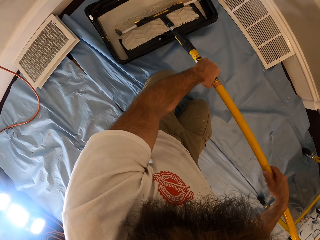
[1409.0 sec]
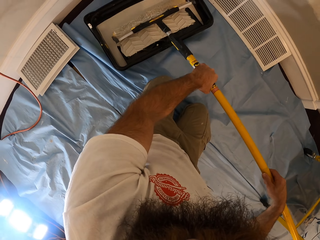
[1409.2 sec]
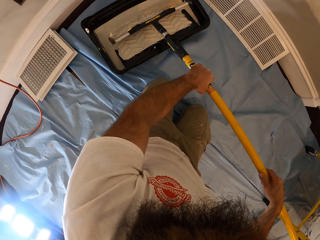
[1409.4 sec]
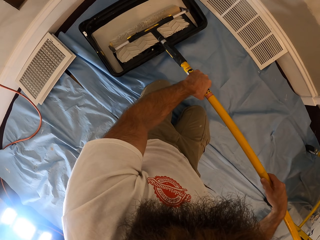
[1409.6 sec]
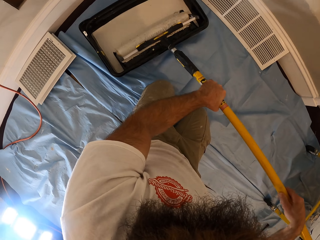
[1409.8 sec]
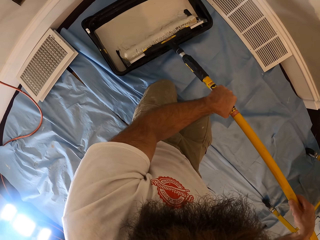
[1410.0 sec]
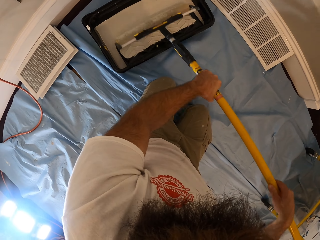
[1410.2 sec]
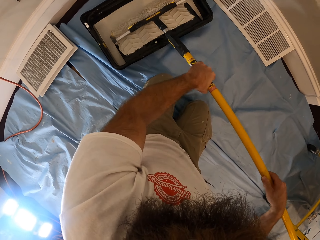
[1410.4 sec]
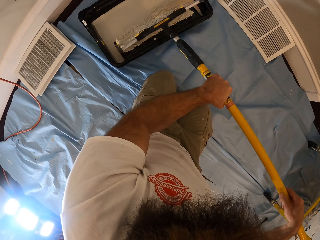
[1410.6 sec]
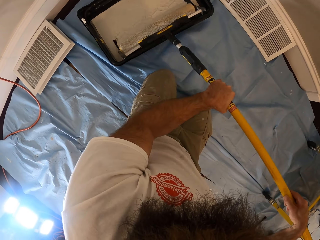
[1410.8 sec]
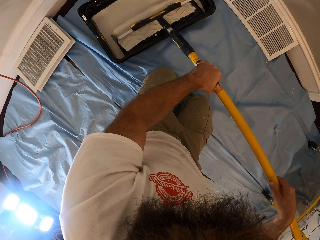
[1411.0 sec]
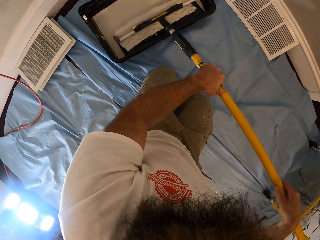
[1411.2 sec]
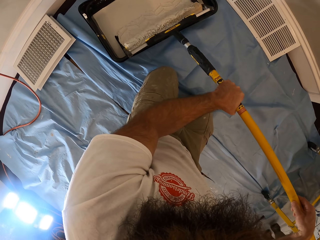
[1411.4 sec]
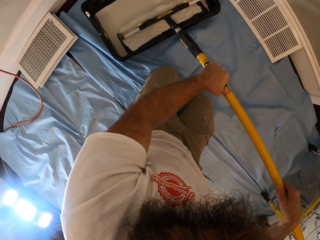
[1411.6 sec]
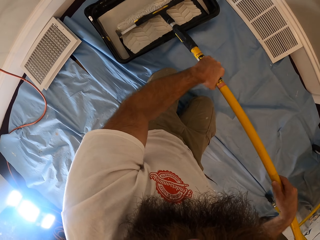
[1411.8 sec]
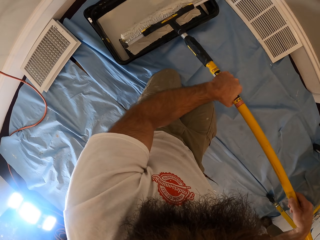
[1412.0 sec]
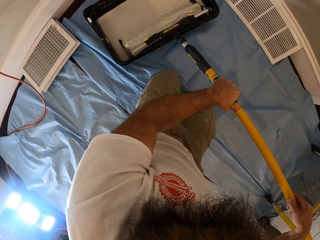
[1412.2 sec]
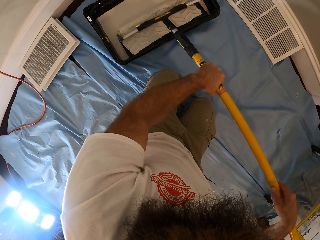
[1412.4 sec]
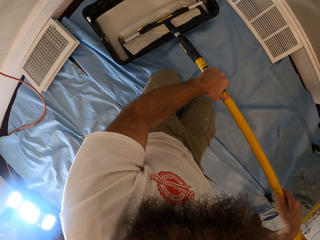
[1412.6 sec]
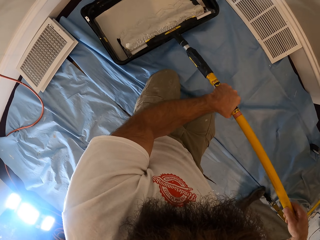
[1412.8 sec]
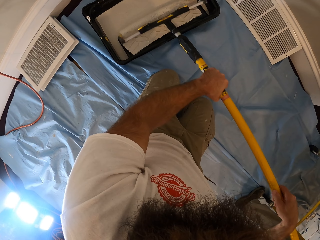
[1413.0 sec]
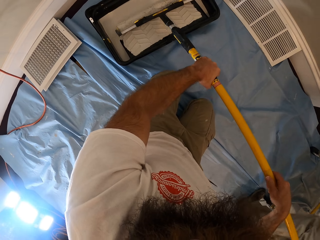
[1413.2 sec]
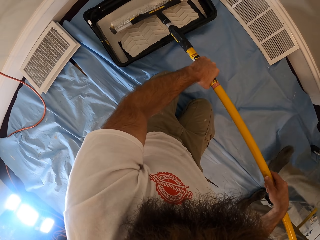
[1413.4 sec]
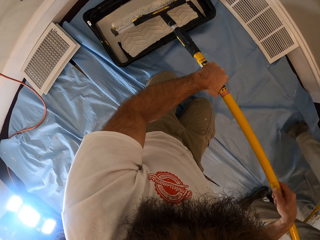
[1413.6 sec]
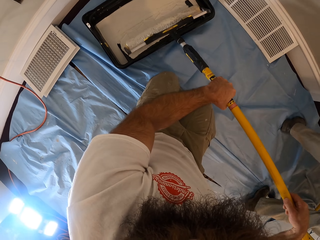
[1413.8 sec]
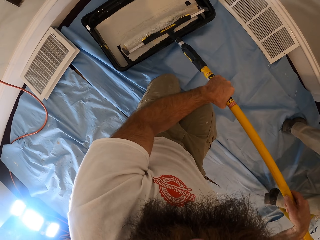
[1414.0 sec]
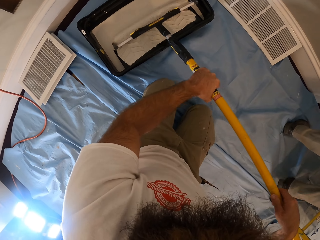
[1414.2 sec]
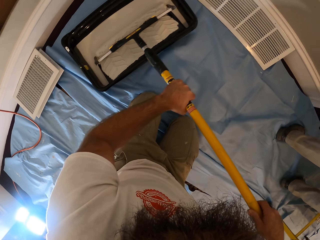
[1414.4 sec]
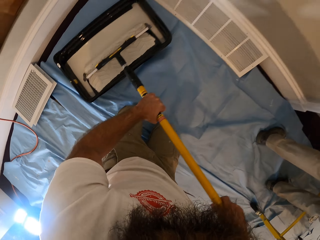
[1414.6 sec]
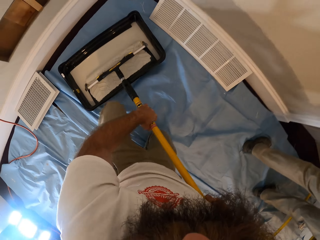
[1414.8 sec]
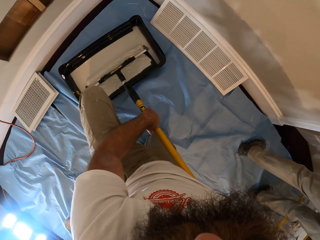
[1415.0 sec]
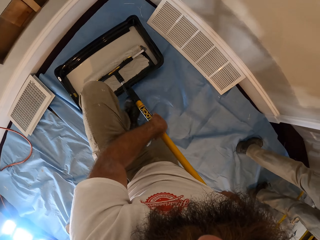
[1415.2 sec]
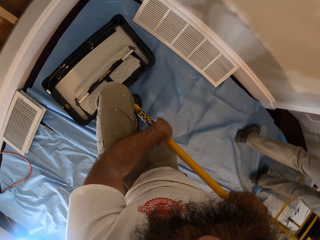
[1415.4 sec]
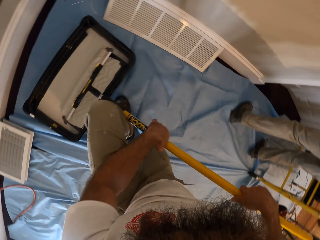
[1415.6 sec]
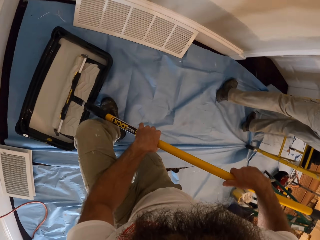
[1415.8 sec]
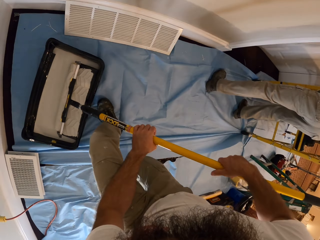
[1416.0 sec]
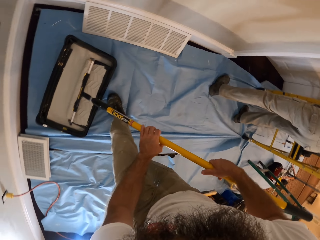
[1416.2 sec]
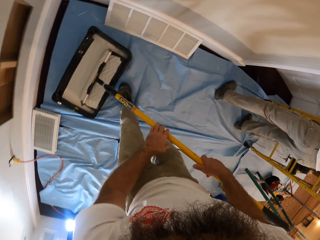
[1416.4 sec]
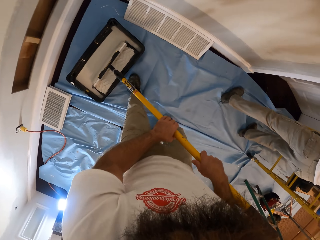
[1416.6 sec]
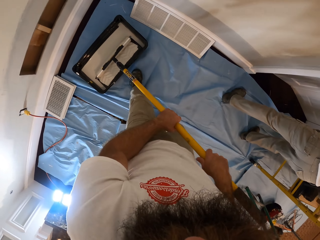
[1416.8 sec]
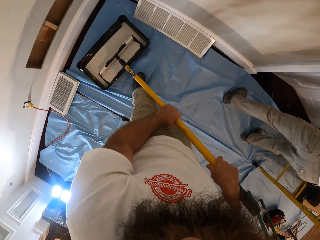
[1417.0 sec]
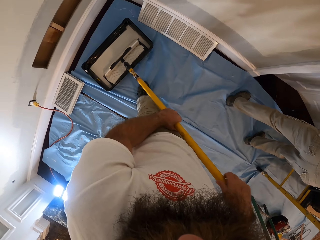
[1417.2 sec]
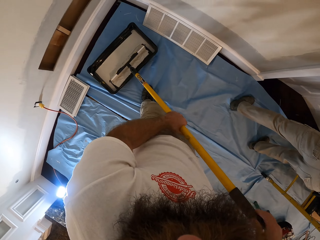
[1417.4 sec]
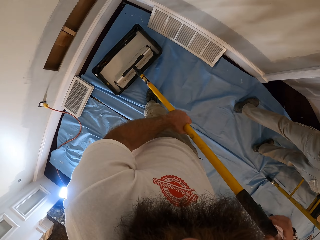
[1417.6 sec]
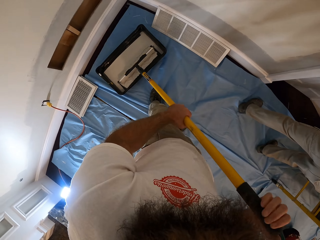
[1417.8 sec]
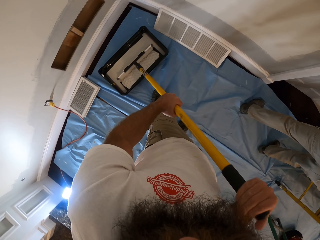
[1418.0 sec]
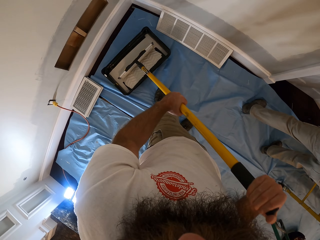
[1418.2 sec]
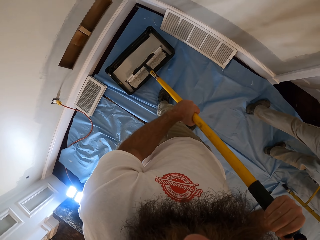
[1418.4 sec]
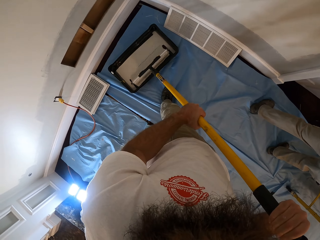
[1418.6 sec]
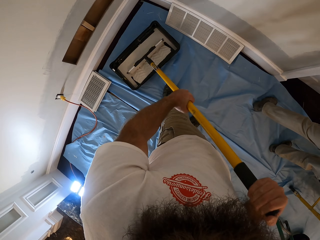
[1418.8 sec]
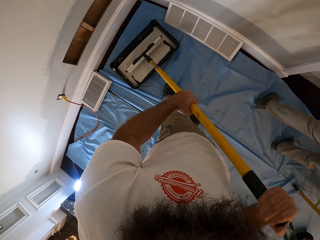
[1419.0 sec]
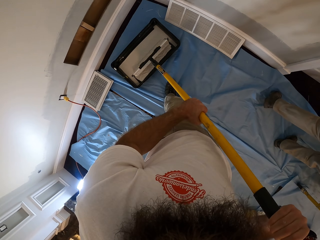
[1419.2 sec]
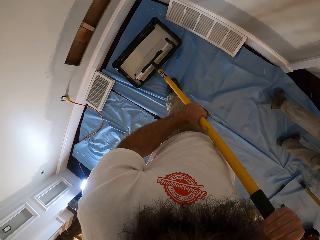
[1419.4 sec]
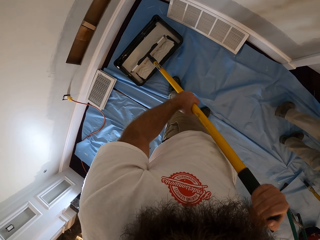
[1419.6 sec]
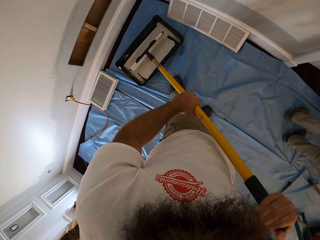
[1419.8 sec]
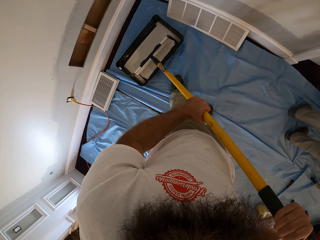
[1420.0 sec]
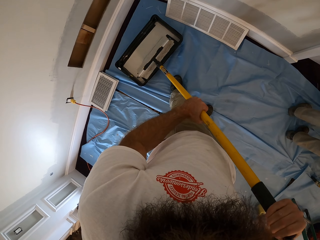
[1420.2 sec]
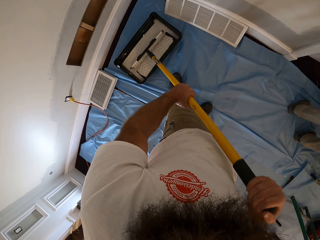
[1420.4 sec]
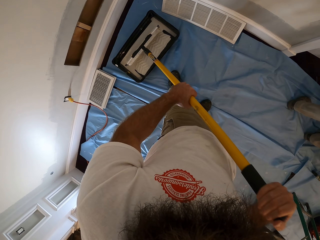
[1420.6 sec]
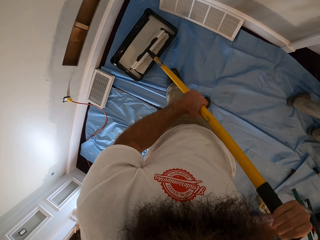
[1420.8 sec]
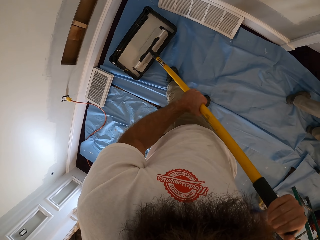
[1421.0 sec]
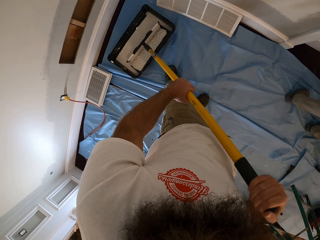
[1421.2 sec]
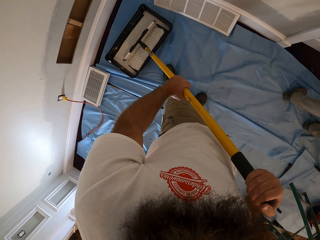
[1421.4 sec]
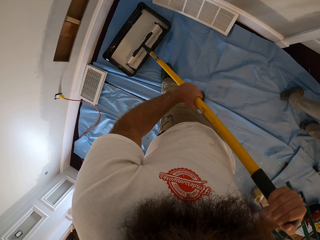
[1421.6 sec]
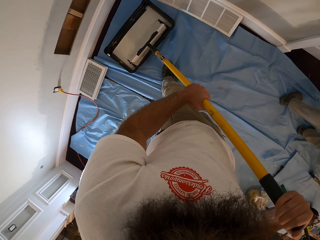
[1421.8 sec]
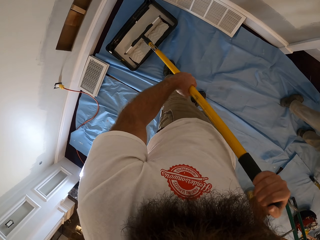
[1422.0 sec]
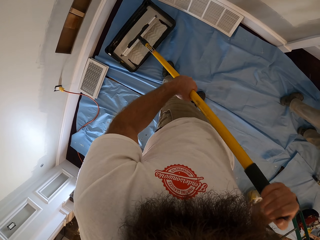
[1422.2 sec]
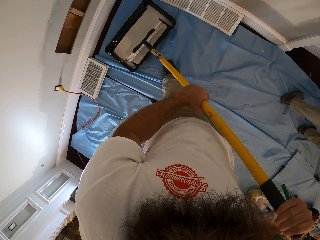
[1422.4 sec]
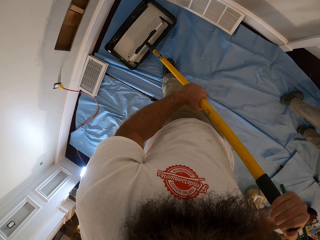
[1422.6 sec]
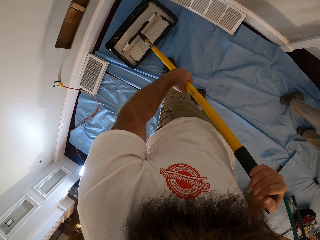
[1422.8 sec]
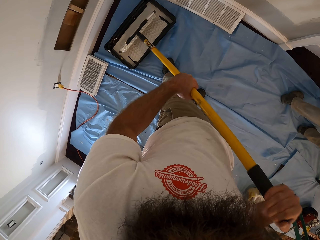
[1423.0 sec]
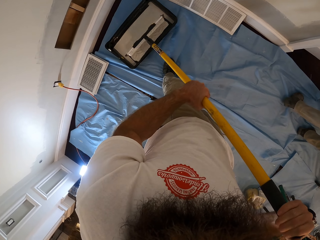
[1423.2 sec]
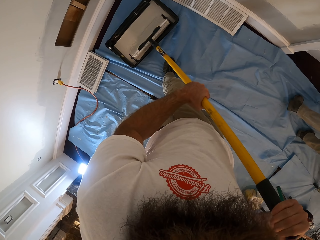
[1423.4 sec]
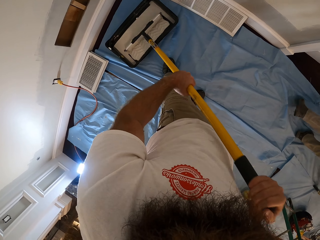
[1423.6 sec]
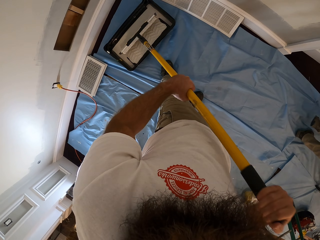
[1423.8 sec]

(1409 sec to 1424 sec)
The camera wearer stands up. They step on the piece of cloth. They roll the roller in the paint bowl with both hands. They dip the paint roller in the paint.

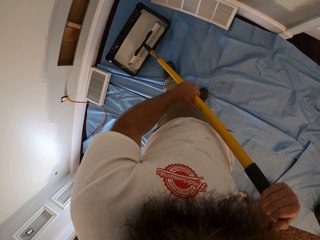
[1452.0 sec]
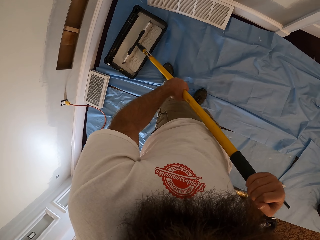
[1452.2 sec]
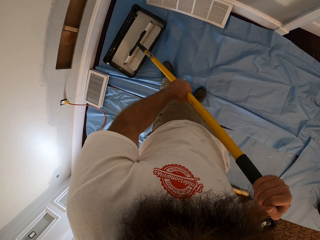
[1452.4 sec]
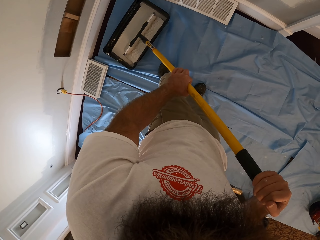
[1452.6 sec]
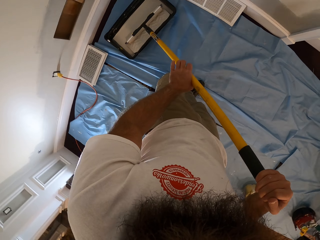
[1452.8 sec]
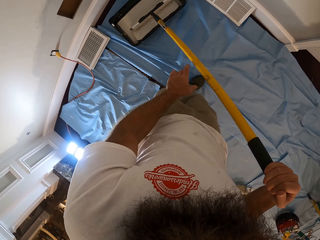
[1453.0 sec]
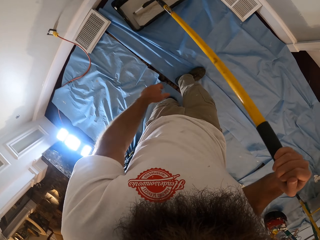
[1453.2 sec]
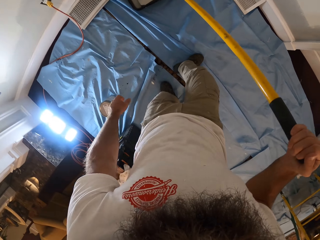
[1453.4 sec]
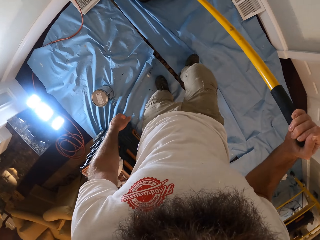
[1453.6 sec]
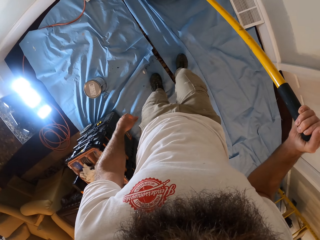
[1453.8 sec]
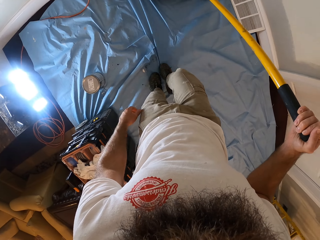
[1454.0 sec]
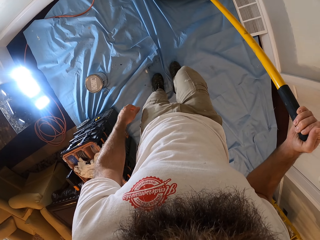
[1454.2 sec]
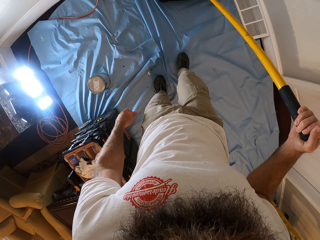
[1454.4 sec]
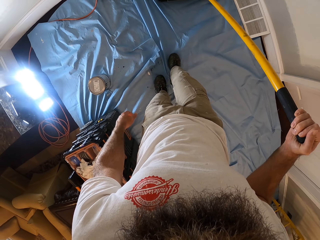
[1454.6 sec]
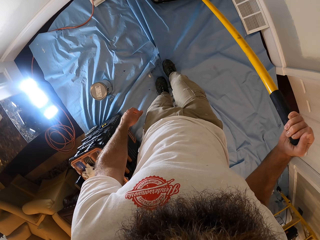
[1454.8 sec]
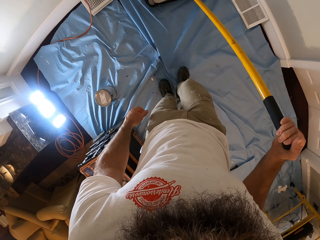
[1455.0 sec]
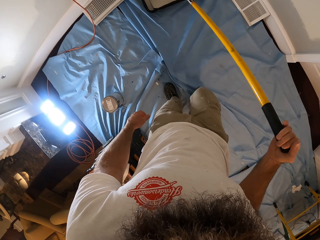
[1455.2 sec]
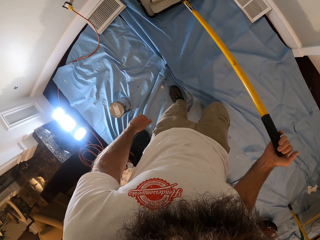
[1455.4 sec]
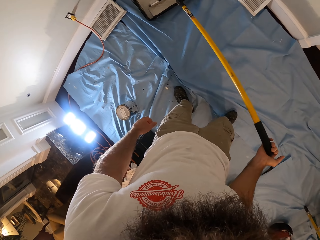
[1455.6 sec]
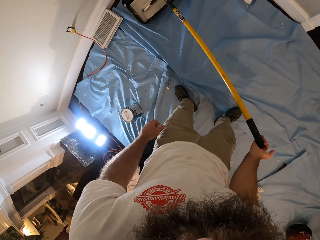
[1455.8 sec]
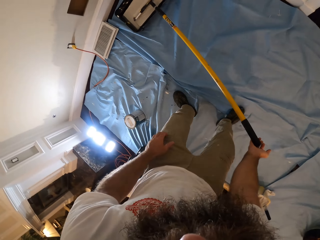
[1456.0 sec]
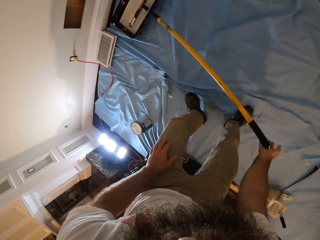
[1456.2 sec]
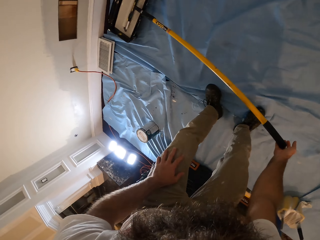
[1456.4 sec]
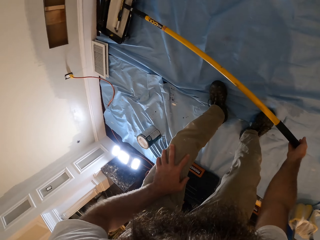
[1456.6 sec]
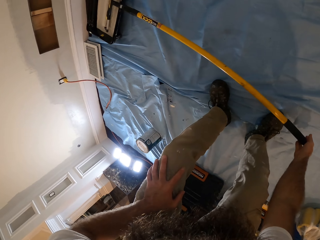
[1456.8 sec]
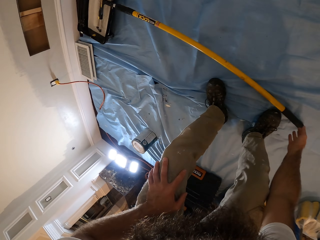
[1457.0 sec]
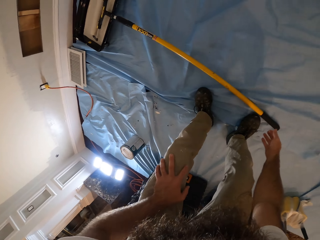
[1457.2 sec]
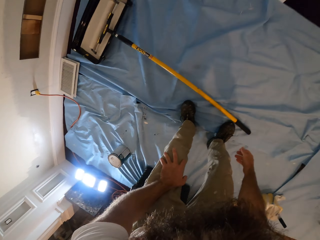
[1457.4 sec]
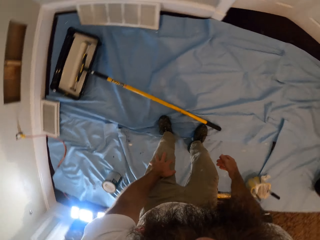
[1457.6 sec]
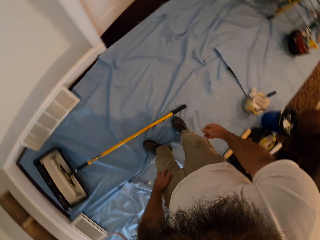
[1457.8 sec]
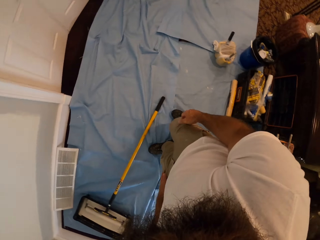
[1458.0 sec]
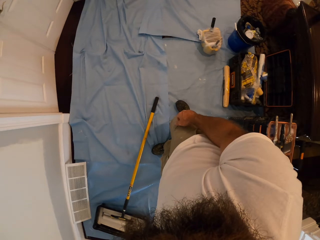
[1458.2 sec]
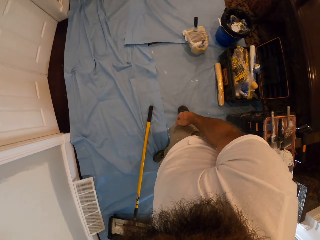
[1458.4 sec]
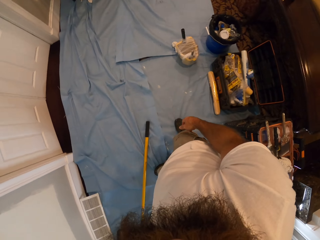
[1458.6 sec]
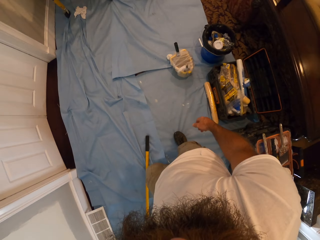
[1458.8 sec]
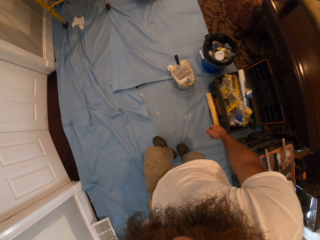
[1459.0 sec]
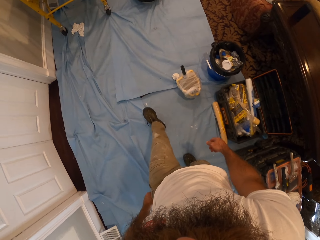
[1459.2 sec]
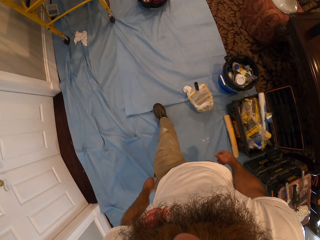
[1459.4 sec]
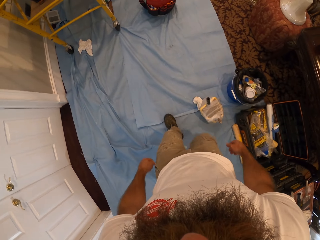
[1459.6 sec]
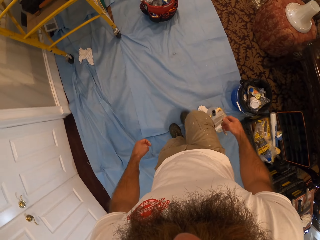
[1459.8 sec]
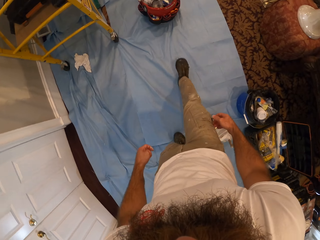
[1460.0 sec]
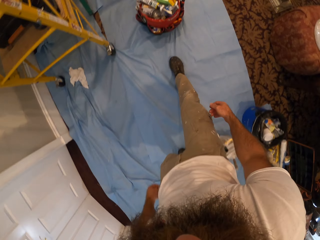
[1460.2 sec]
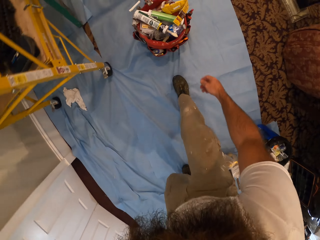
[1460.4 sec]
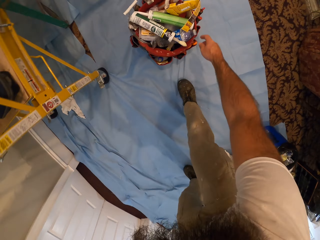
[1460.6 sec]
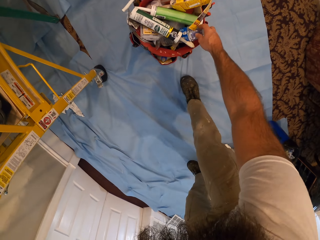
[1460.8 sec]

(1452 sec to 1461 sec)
The camera wearer adjusts a plastic sheeting on the ground with his right leg. He stretches the piece of cloth. He drops the paint roller on the ground with his right hand. He squats and walks around. He picks up a bottle from a bag on the ground with his right hand.
